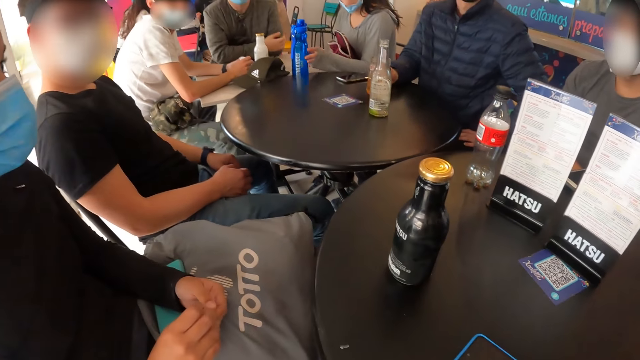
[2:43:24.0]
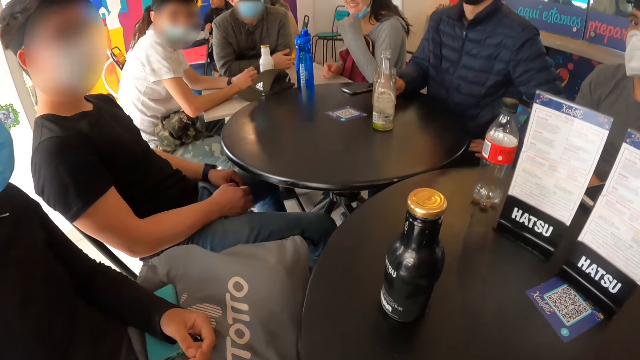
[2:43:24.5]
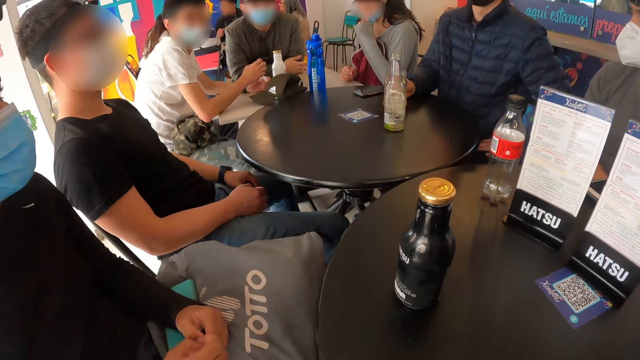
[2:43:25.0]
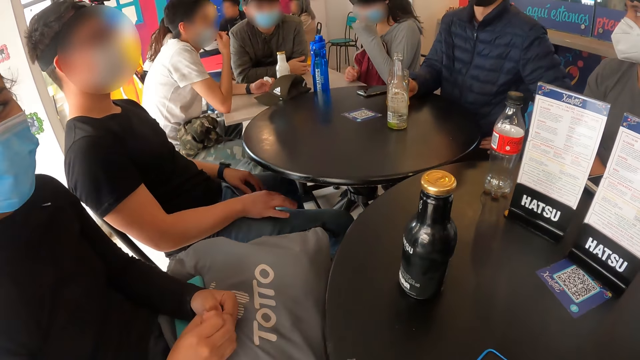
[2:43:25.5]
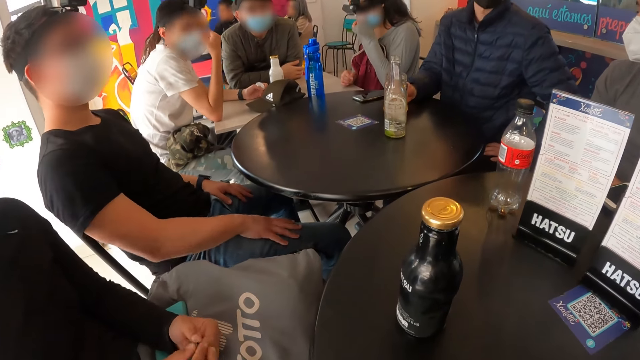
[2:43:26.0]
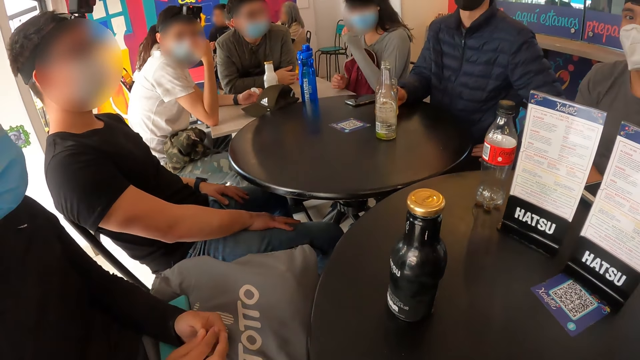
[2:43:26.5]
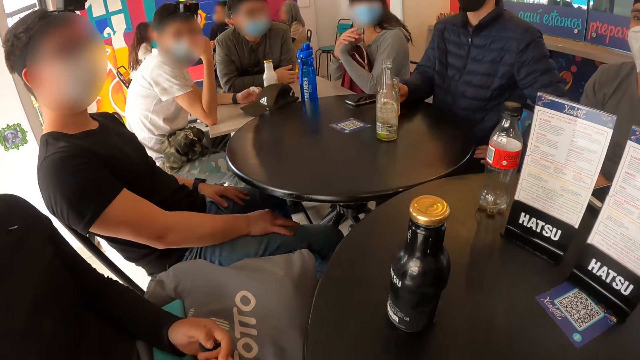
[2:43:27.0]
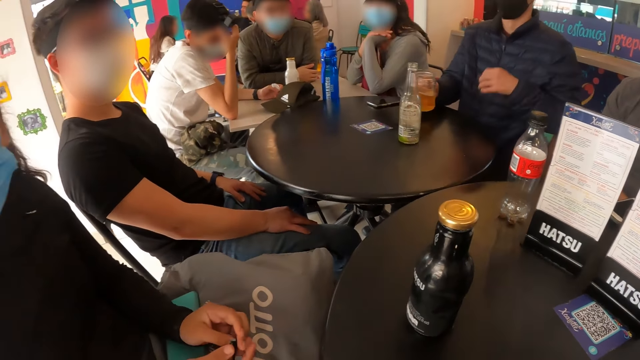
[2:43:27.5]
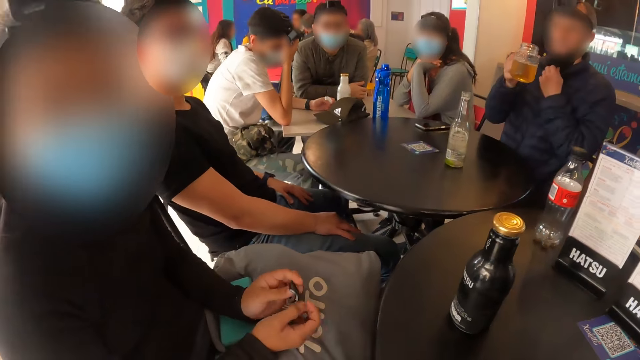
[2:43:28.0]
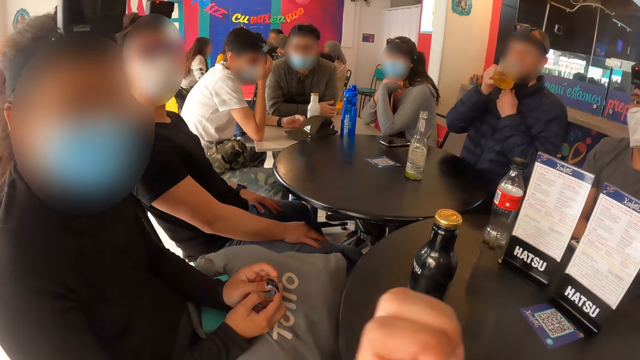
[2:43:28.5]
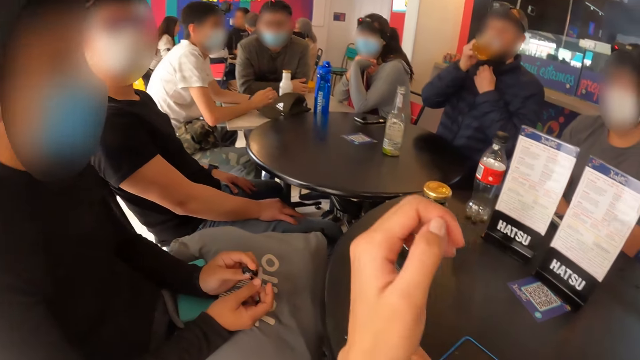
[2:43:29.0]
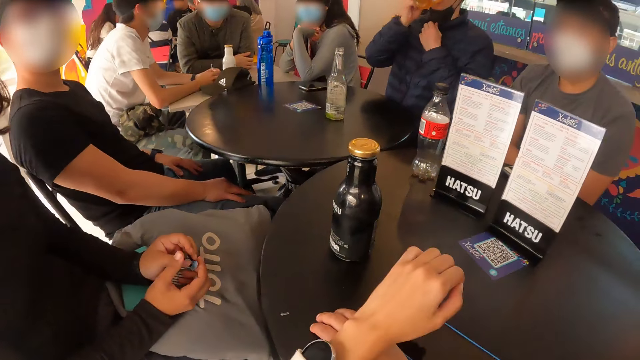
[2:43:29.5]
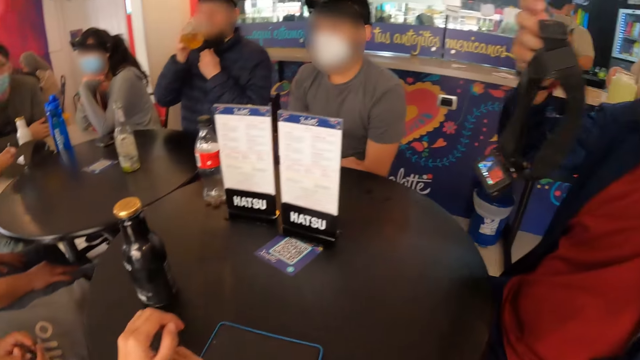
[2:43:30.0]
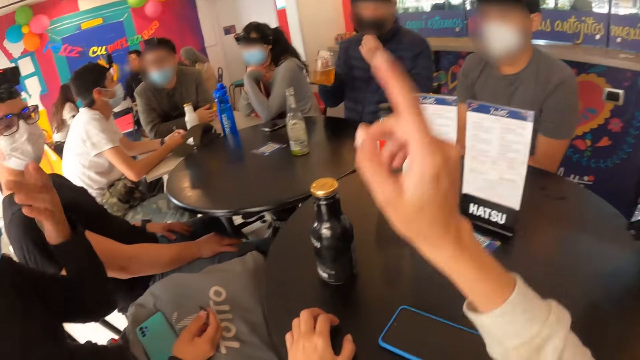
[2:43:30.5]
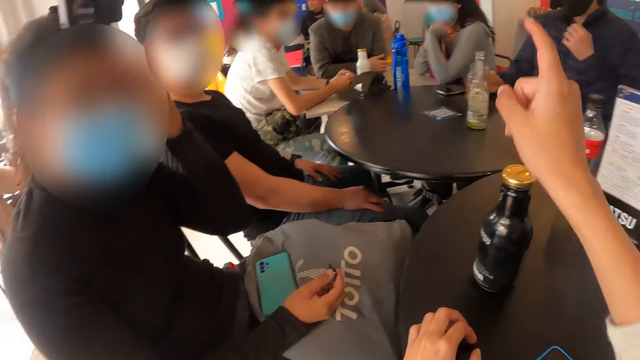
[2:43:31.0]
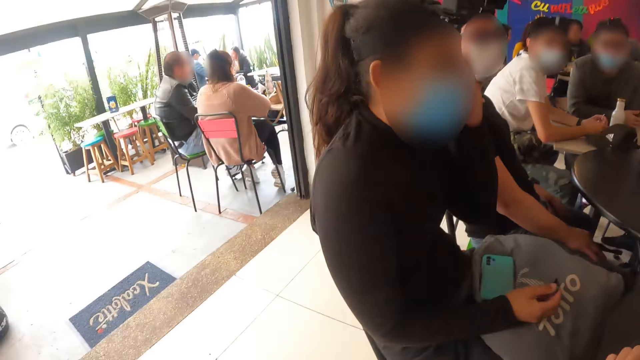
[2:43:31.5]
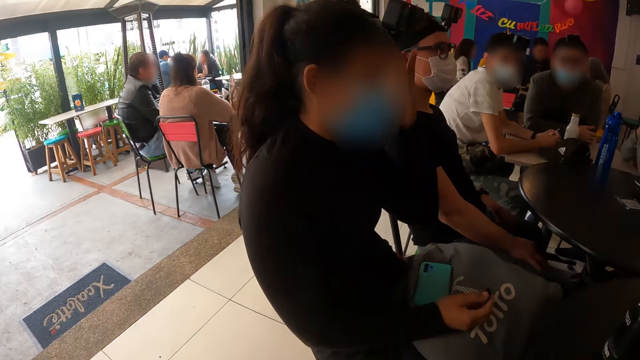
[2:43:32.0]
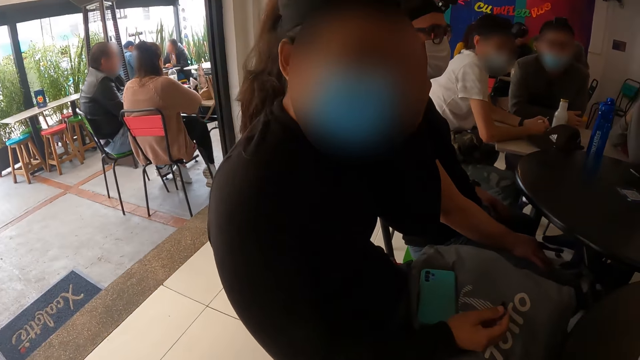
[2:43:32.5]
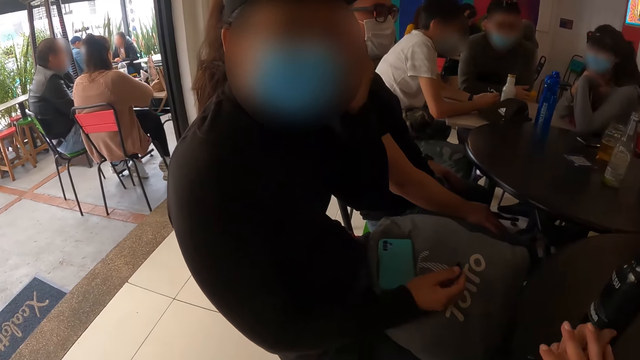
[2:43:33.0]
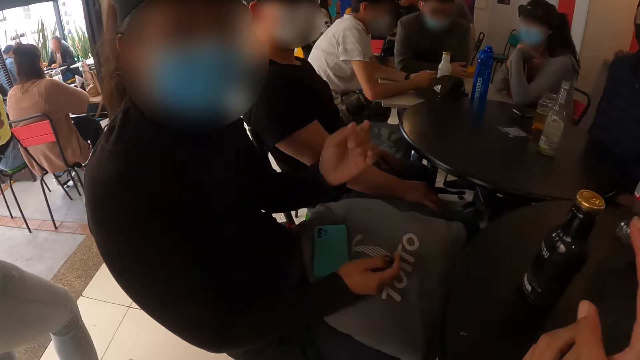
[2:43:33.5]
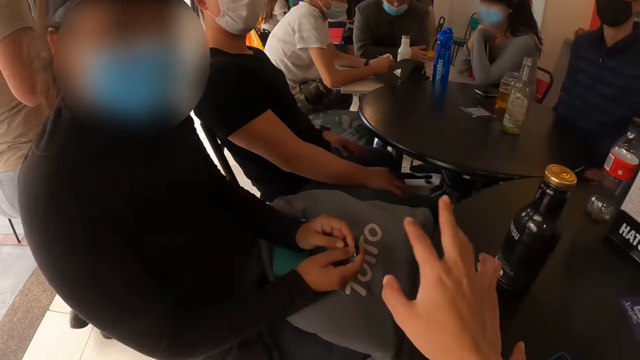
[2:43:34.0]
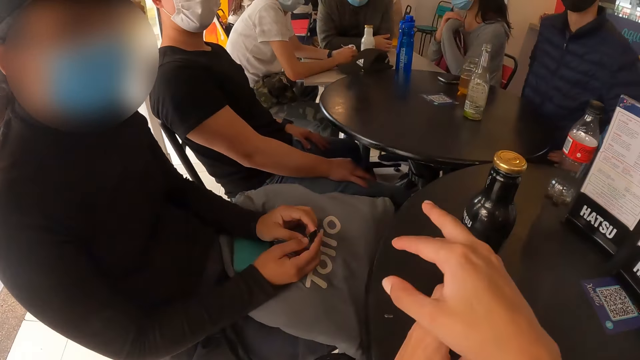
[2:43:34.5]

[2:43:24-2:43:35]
The camera wearer stares around the room. A man lifts a cup from the table with his right hand. The man drinks from the cup in his right hand. The camera wearer makes gestures. Another man holds the camera in his right hand. The first man drops the cup on the table with his right hand. The camera wearer interacts with a woman.

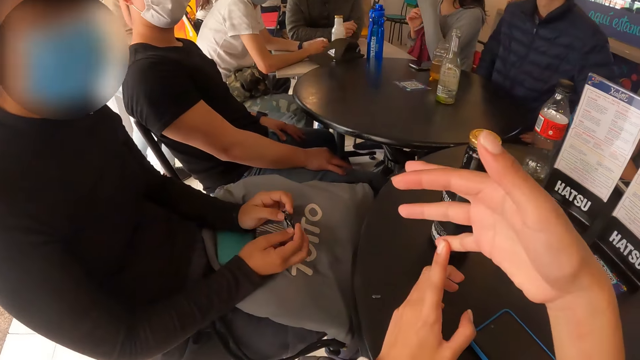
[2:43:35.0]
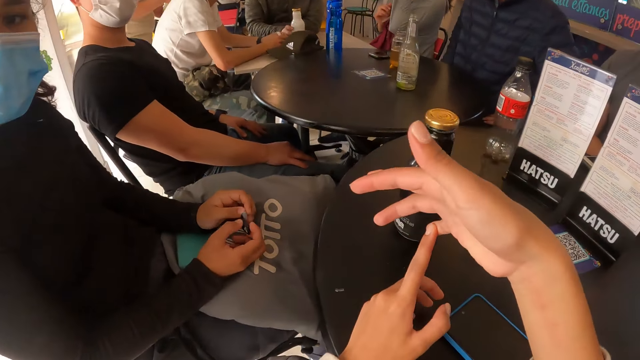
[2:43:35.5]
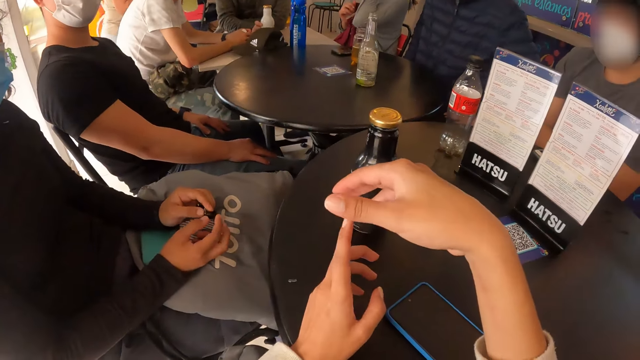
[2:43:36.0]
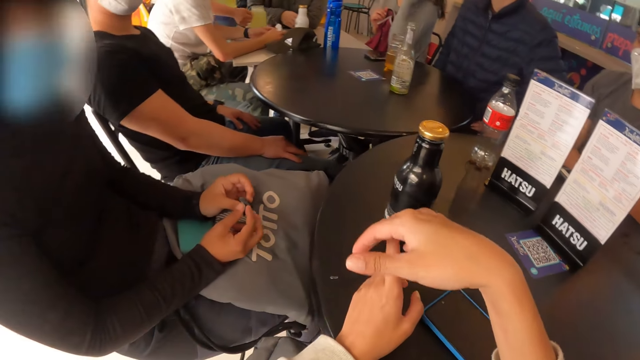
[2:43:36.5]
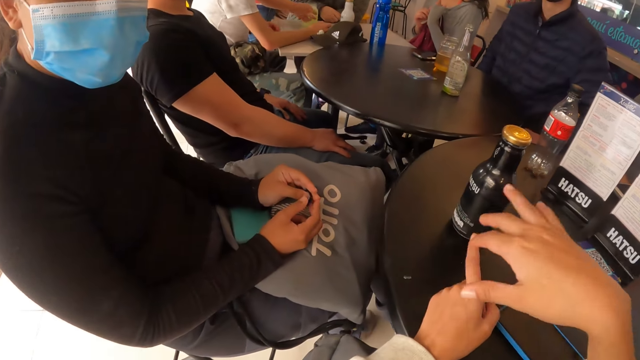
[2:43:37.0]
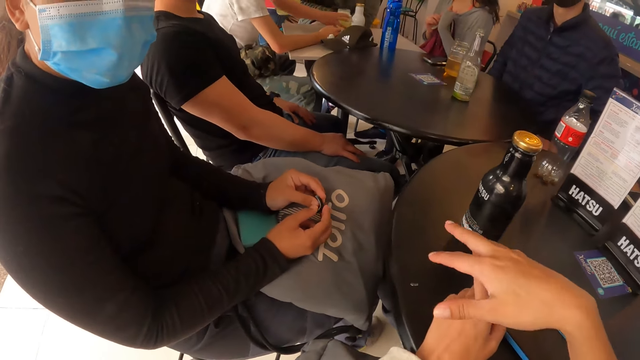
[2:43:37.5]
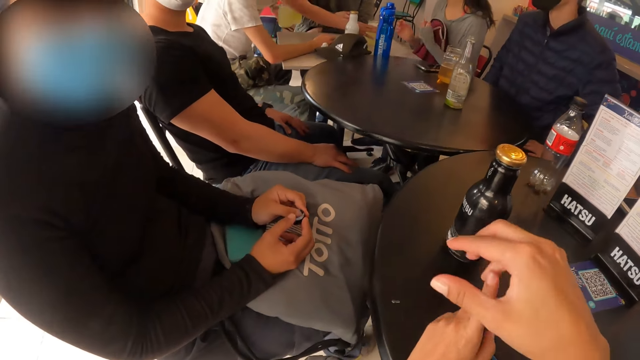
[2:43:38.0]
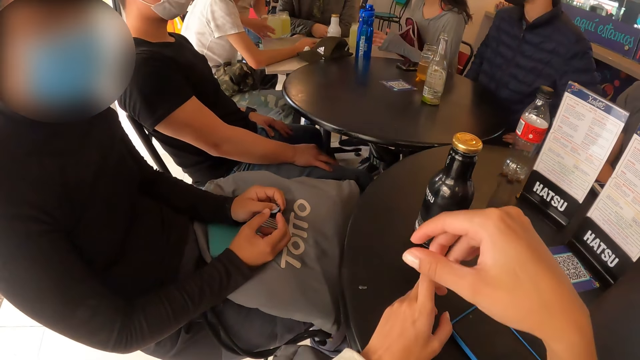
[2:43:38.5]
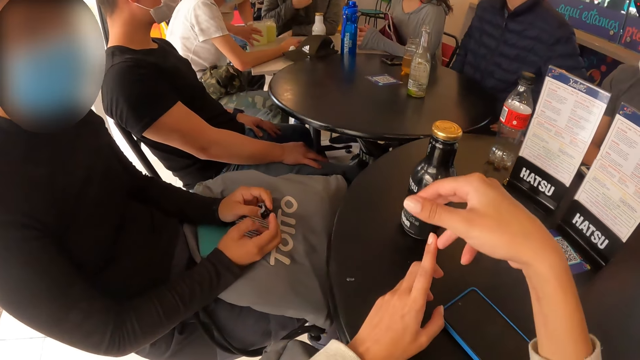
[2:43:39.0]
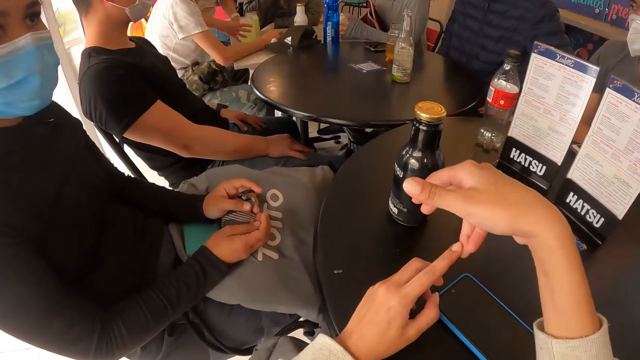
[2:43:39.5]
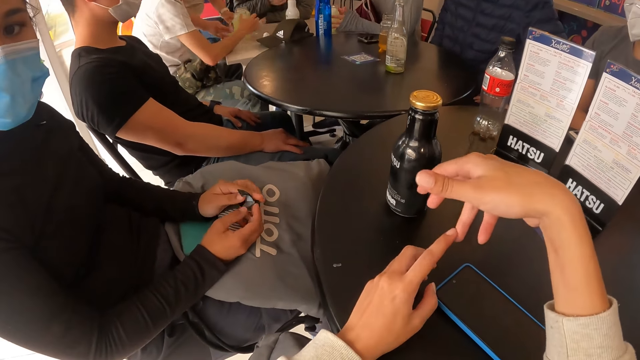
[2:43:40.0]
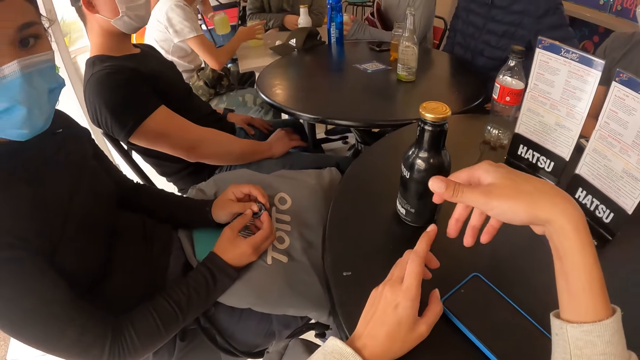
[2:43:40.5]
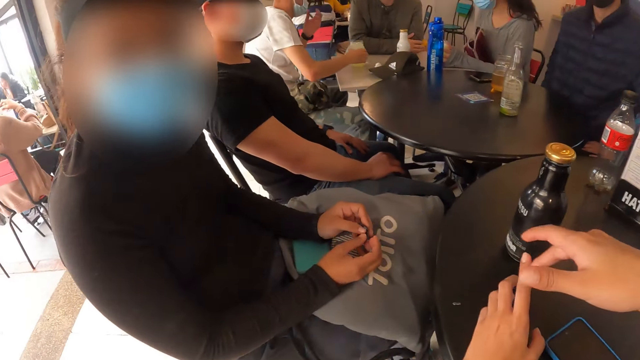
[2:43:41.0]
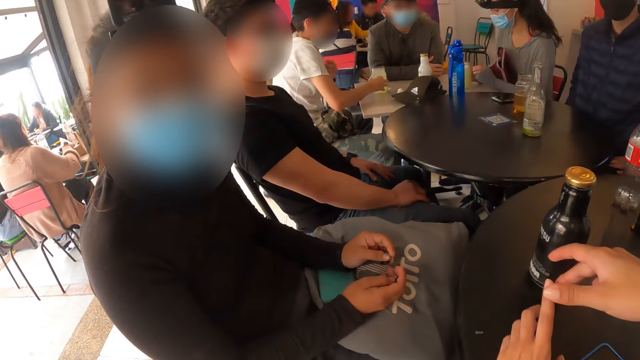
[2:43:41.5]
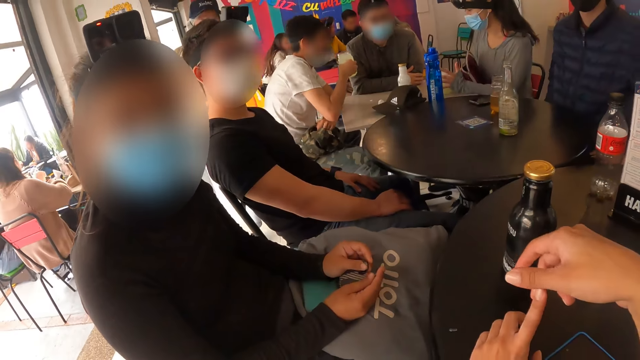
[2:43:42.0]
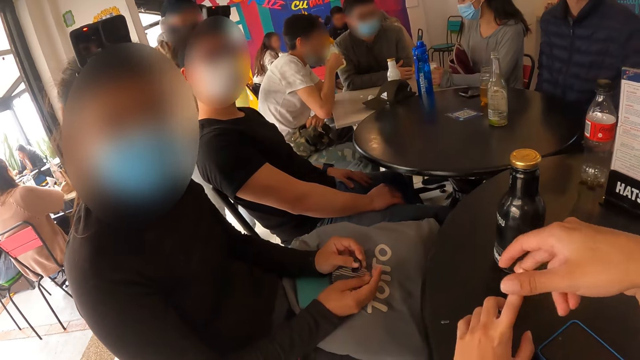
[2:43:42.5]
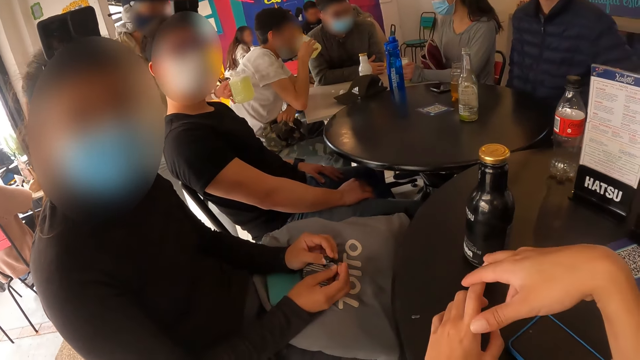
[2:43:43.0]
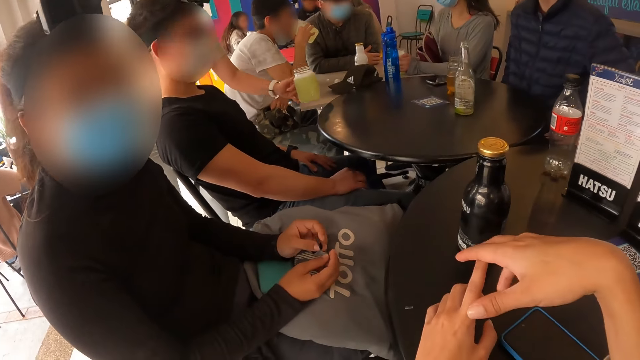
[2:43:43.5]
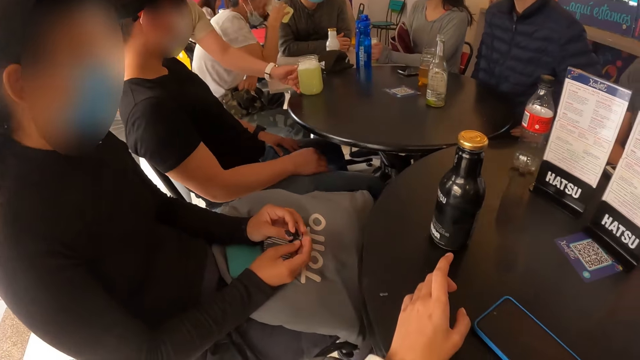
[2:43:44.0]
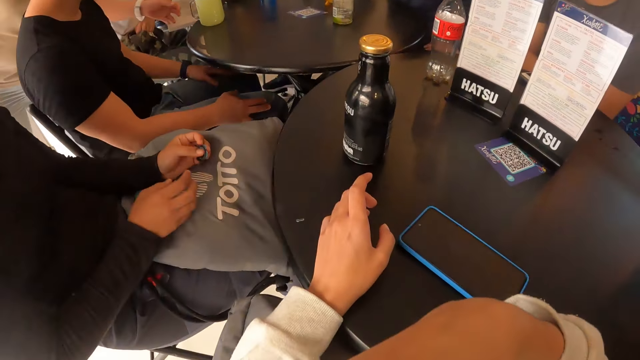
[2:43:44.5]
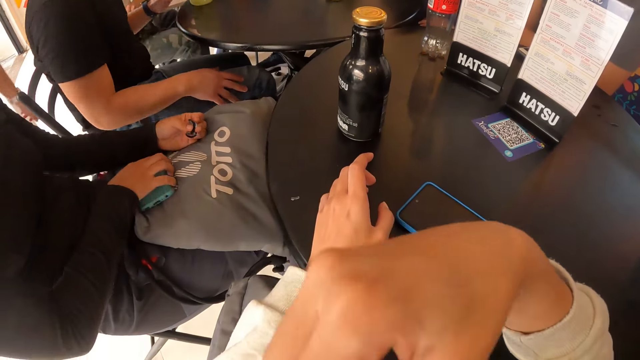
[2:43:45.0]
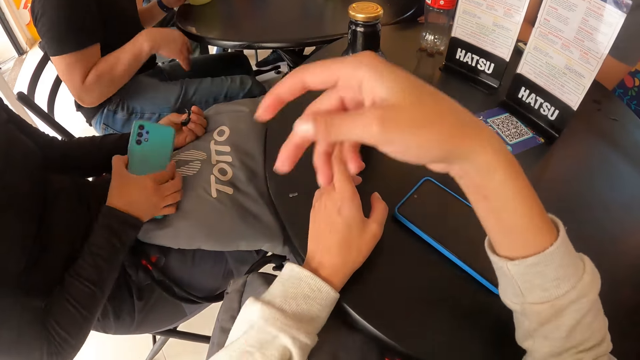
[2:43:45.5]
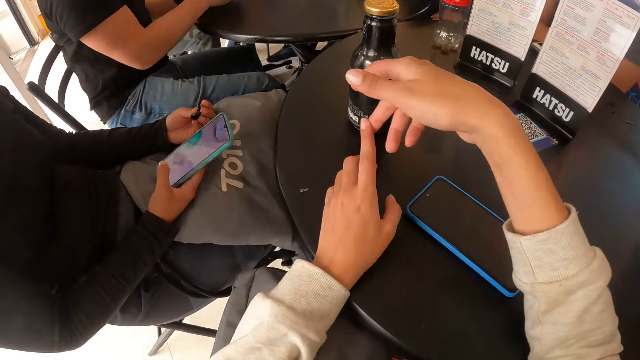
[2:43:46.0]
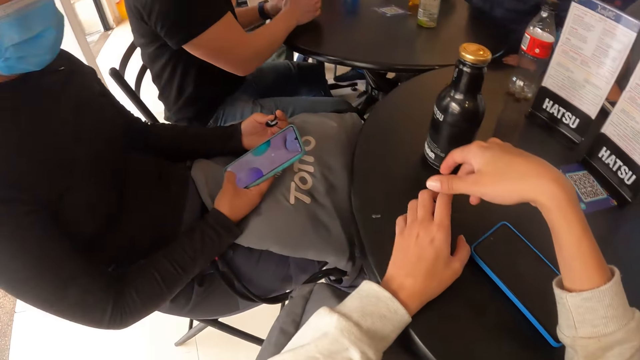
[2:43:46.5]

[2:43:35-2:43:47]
A man touches the bottle on the table with his left hand. A waiter drops a cup of drink on the table with her right hand. The waiter drops two cups of drink on the table with both hands. A woman moves the cup of drink on the table with both hands. Another man picks up the cup from the table with his right hand. The waiter carries a cup of drink from the table with her left hand. The other man drinks from the cup in his right hand. The waiter drops the cup of drink on the table with her left hand. Another woman picks up a mobile phone from a bag on her legs with her right hand. The camera wearer stares around the room. Another man moves the cup of drink on the table with his left hand. The other woman operates the mobile phone with her right hand.
